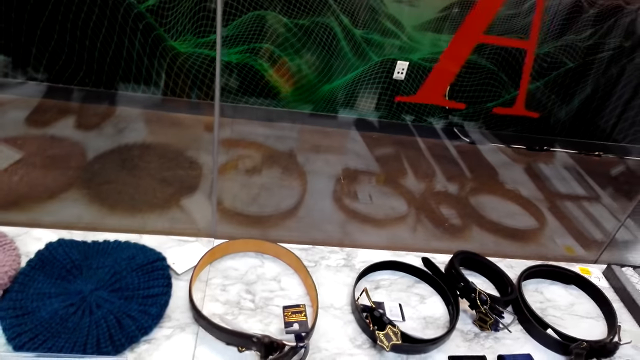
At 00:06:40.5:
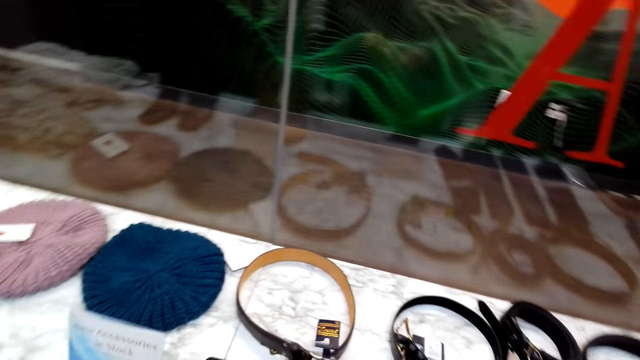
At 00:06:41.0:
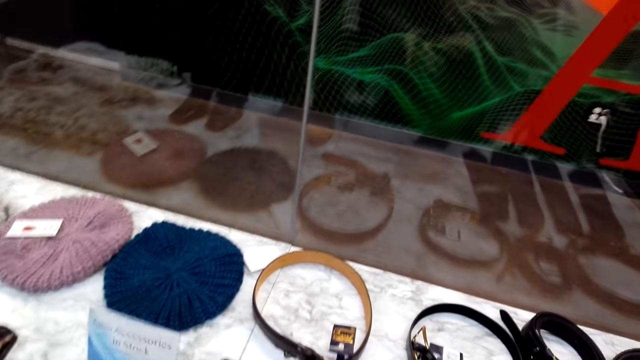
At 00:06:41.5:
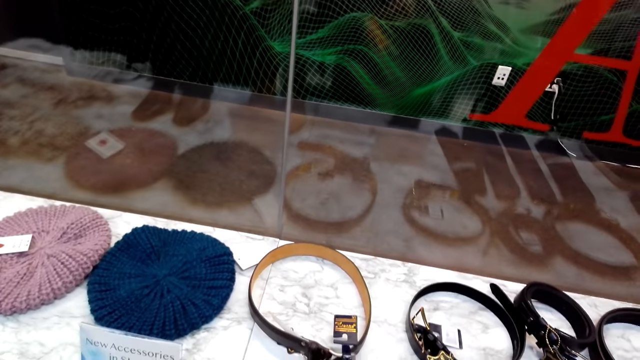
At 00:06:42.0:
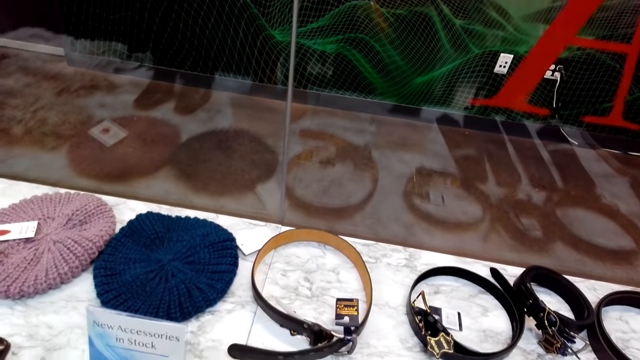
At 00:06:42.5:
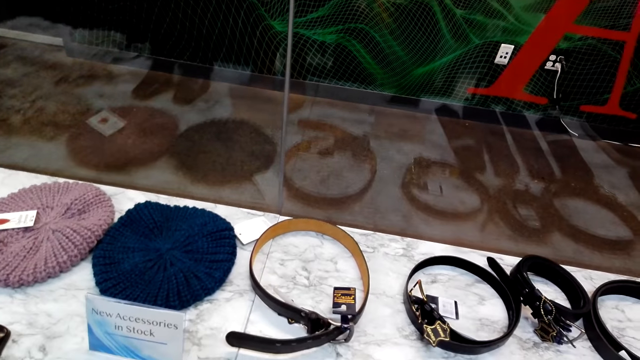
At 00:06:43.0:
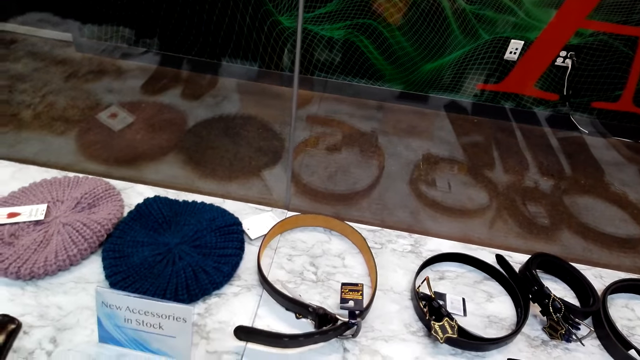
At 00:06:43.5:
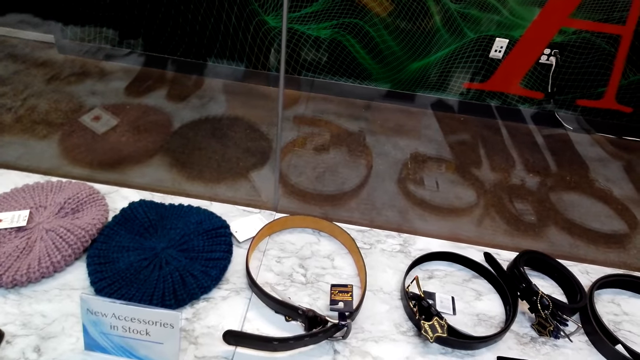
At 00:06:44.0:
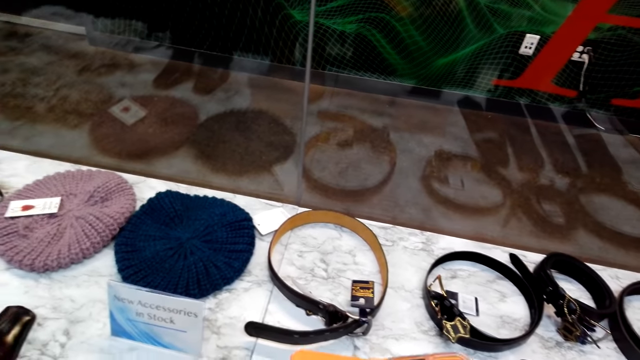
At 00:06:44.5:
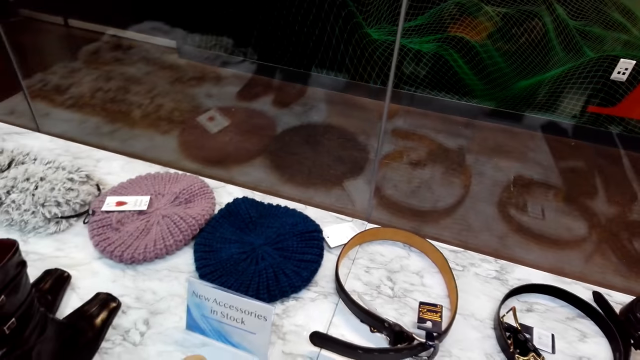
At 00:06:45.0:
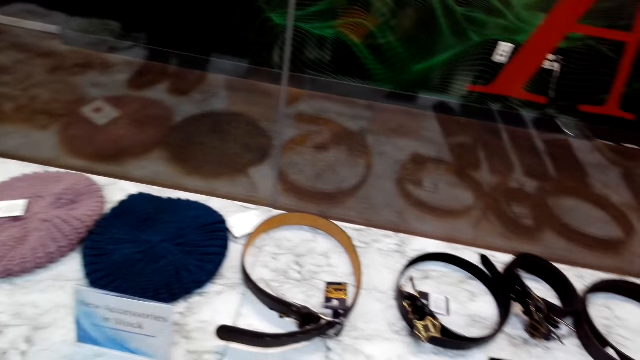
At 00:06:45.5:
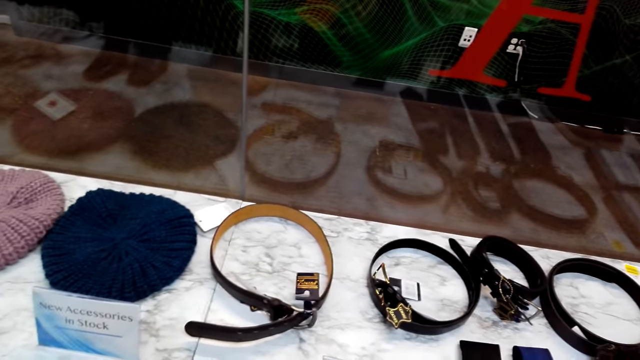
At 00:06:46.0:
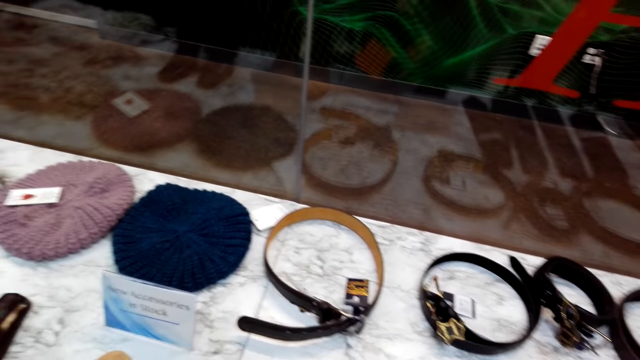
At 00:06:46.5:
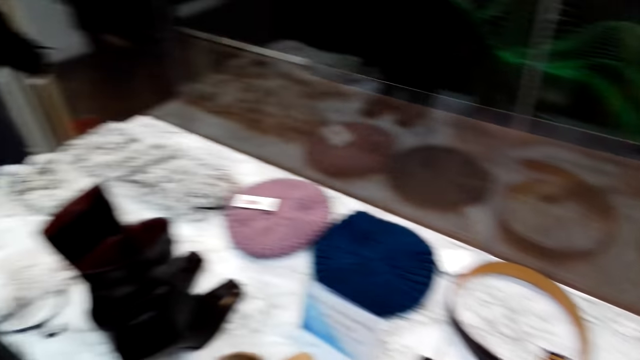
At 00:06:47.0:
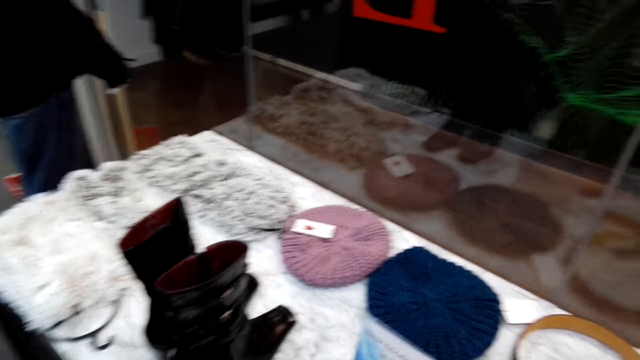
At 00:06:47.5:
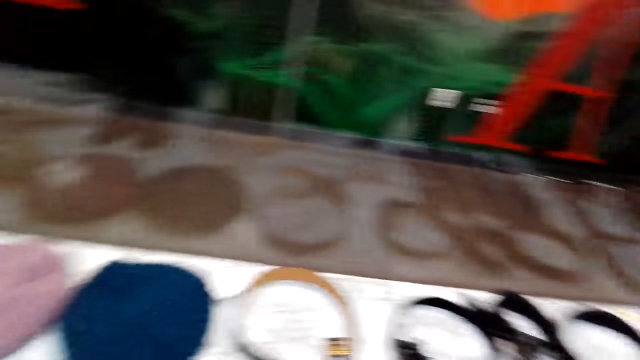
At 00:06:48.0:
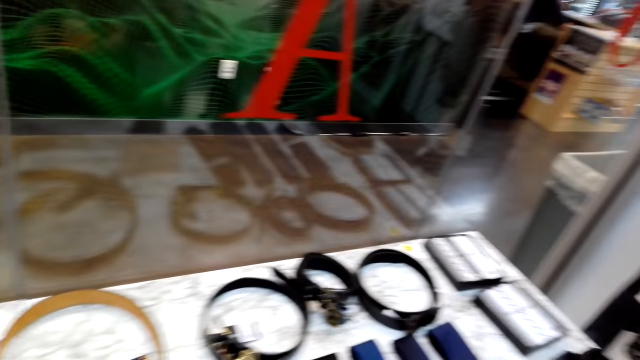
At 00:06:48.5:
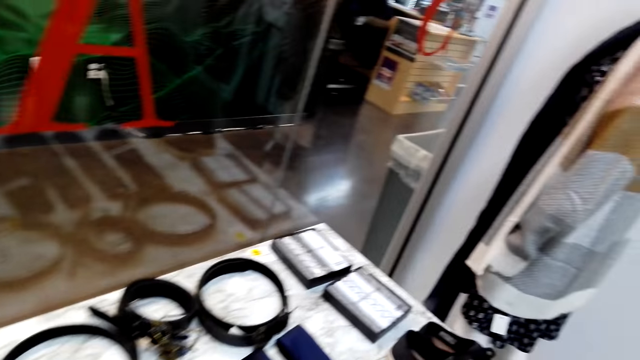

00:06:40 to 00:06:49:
The camera wearer picks up a purse from the table. They look around the surface. They look at the purse.

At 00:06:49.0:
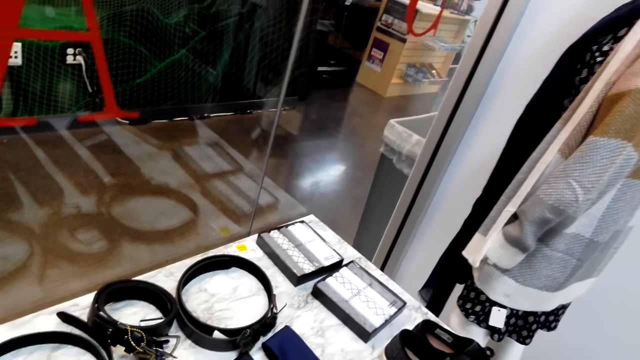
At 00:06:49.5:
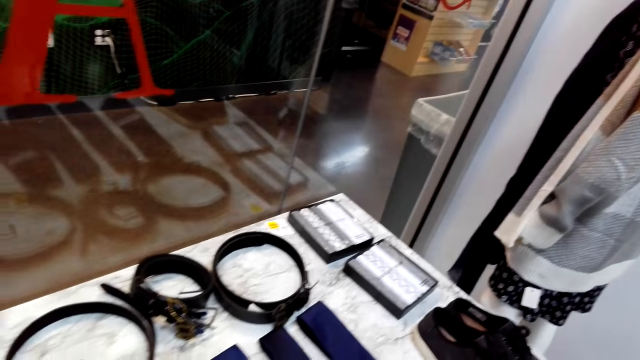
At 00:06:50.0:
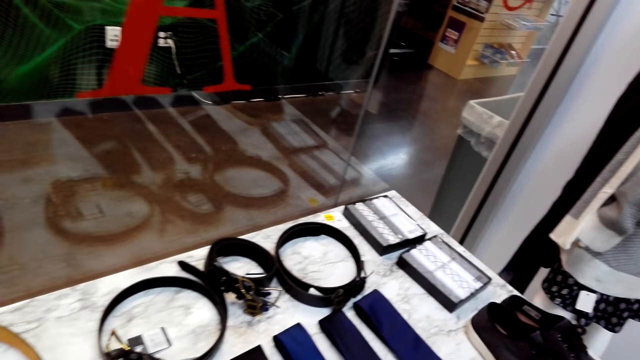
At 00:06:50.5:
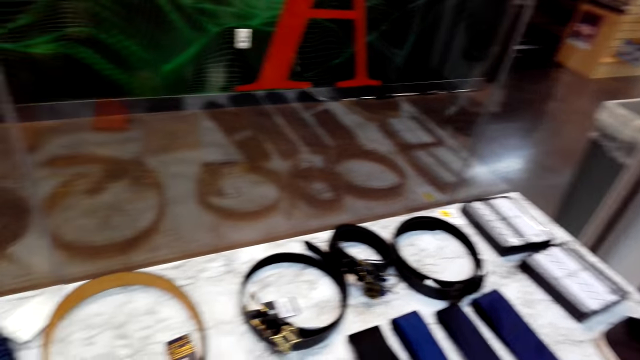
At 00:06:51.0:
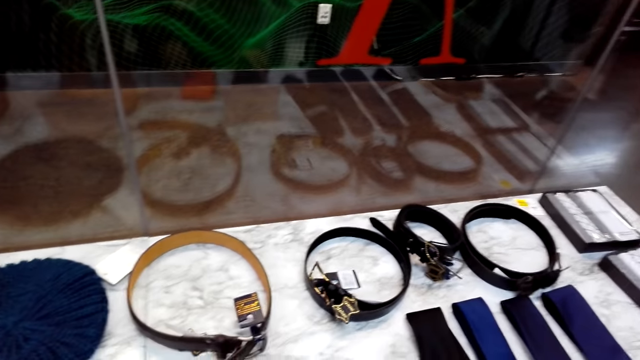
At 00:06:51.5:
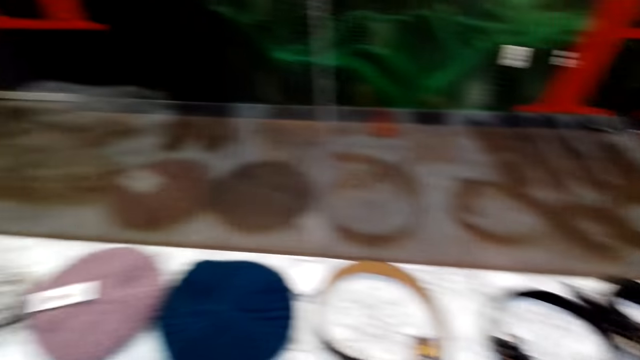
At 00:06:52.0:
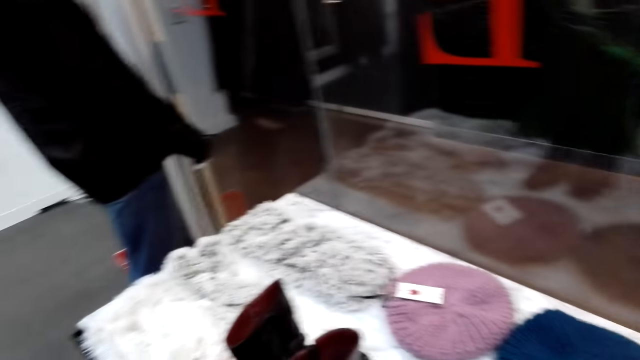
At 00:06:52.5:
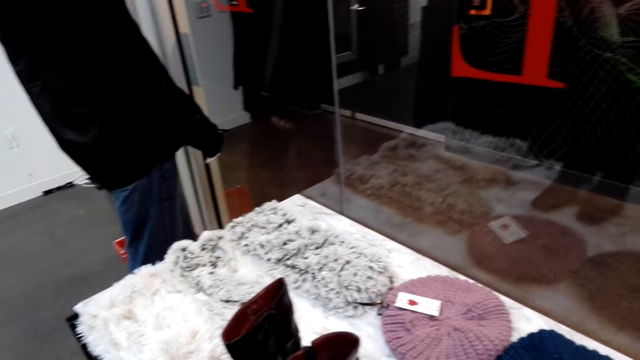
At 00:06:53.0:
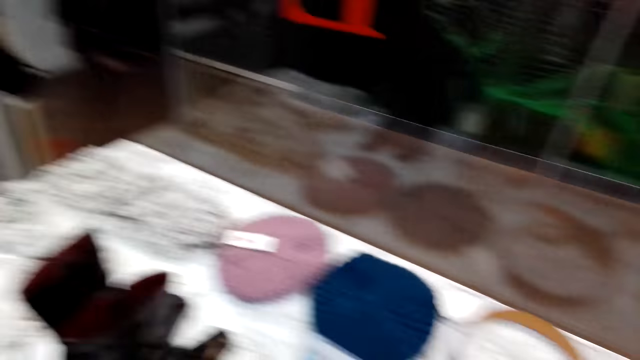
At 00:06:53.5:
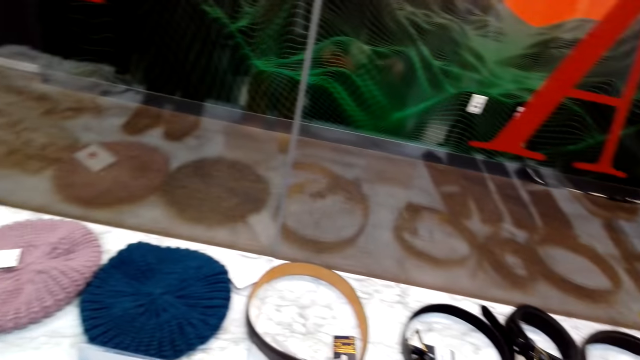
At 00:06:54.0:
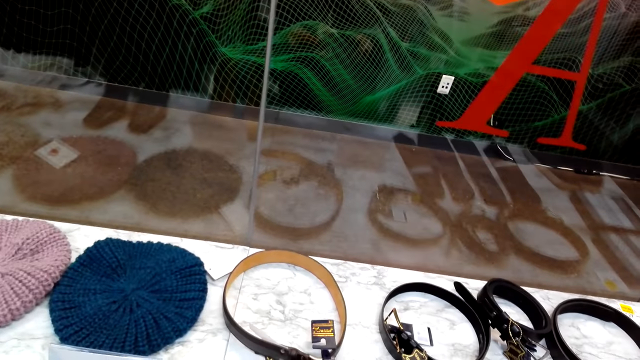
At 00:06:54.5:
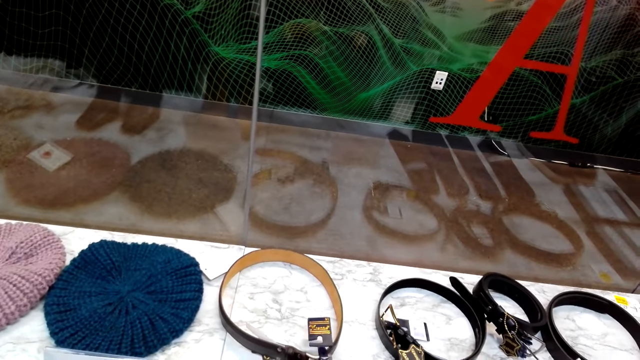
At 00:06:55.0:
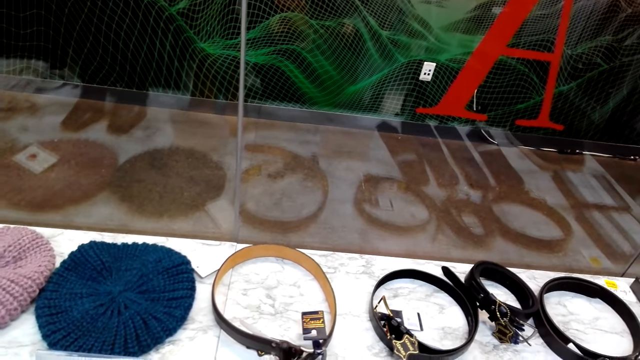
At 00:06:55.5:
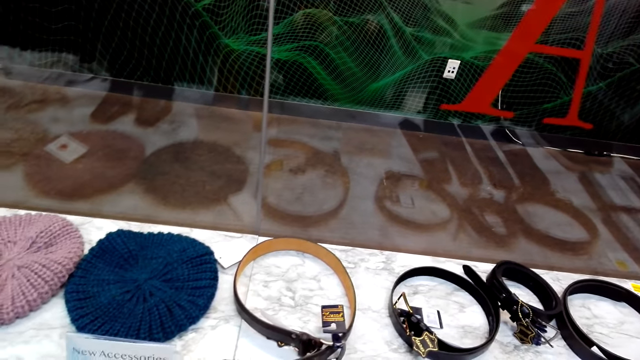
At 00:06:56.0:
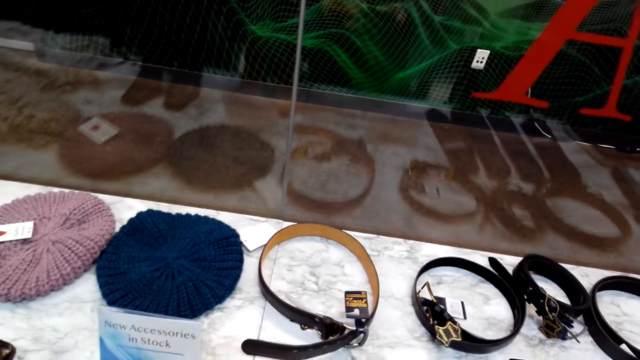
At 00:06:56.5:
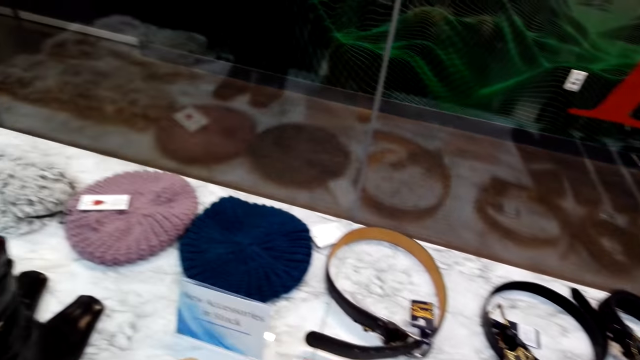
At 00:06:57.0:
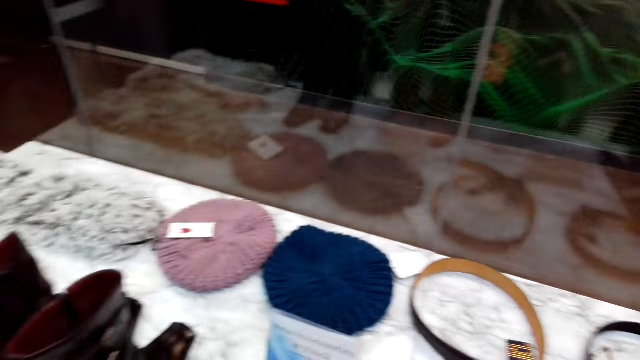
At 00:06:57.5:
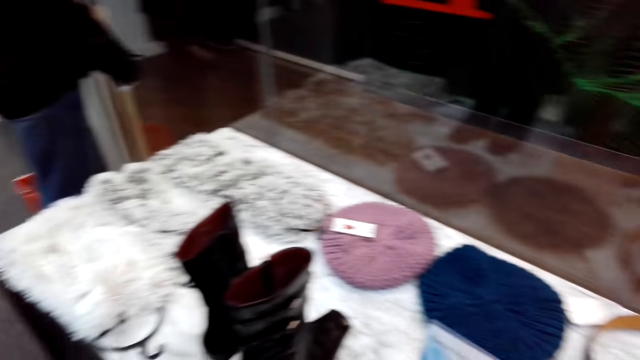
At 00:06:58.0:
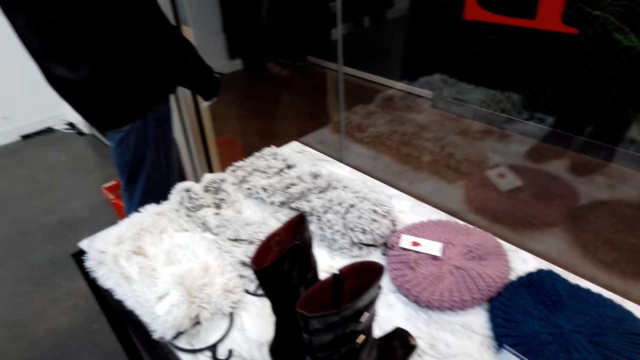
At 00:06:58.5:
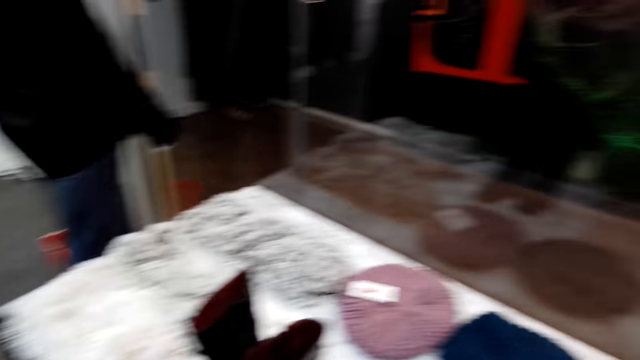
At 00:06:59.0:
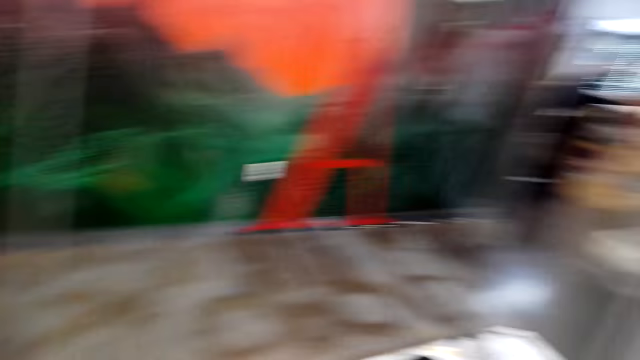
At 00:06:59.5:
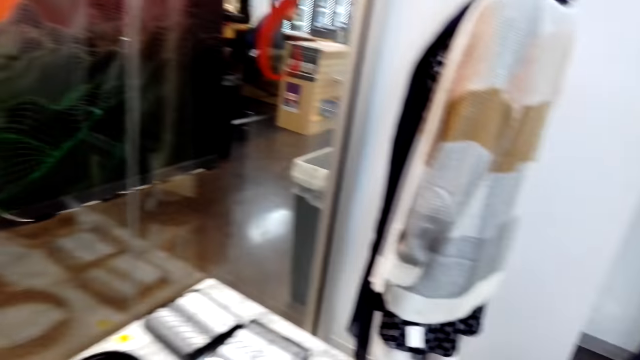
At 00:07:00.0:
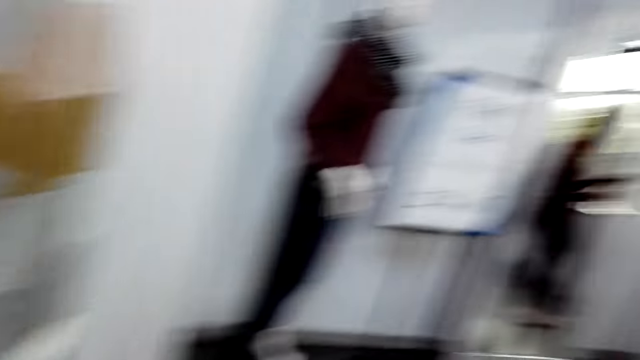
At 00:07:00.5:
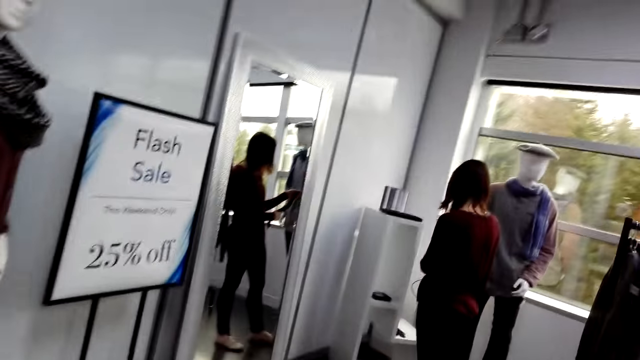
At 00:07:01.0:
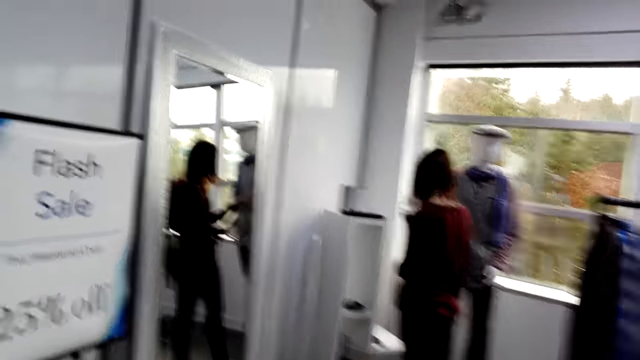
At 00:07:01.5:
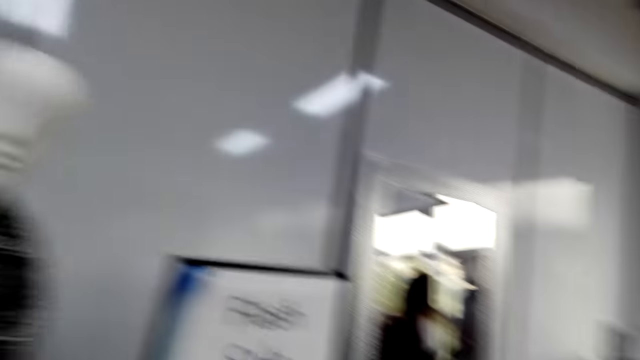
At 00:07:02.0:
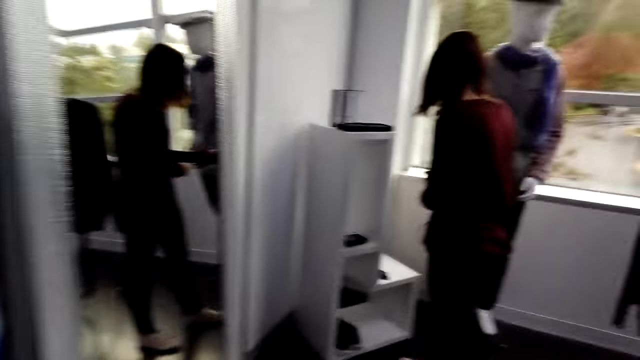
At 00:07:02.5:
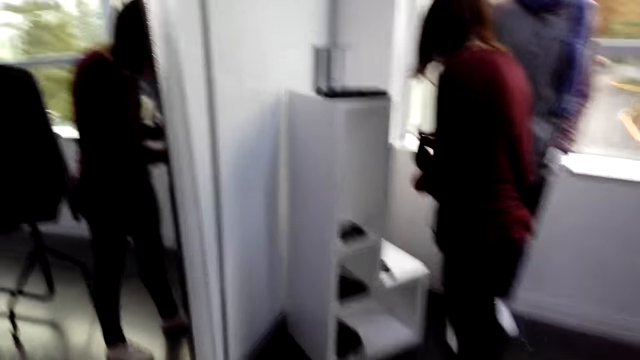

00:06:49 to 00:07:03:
The camera wearer places the purse on the table. They look around the clothes store. They pick up the purse from the table. They look around the clothes store. They walk in the clothes store. They converse to a woman.
